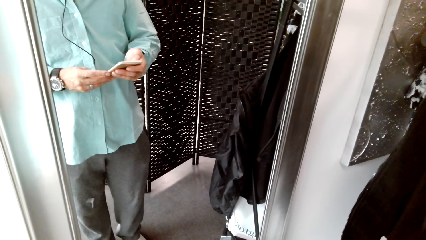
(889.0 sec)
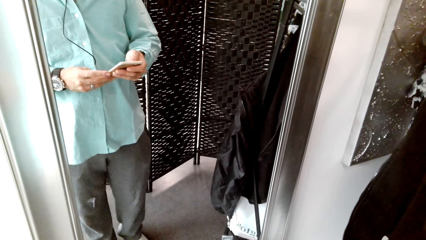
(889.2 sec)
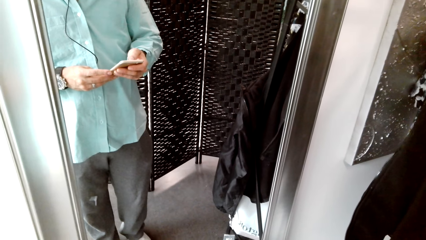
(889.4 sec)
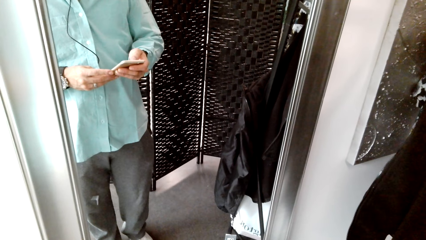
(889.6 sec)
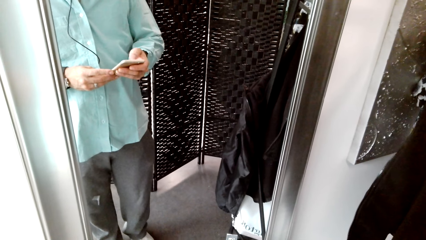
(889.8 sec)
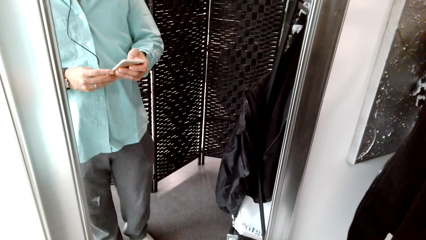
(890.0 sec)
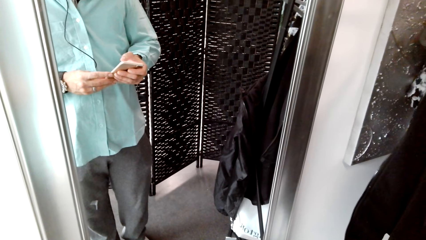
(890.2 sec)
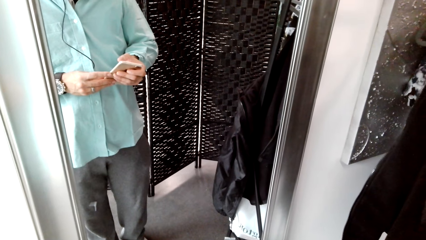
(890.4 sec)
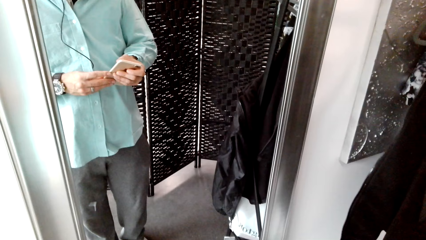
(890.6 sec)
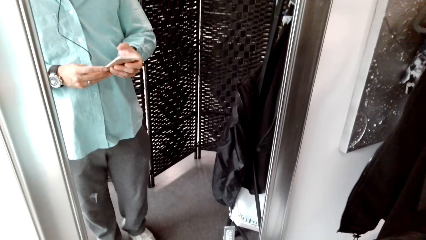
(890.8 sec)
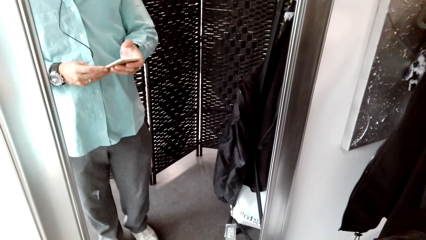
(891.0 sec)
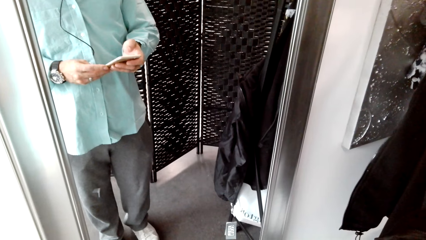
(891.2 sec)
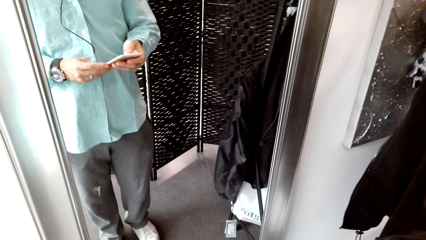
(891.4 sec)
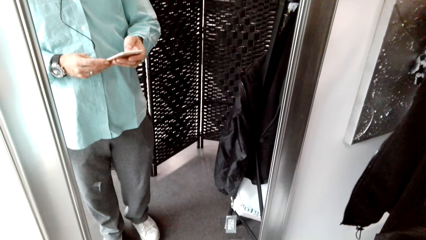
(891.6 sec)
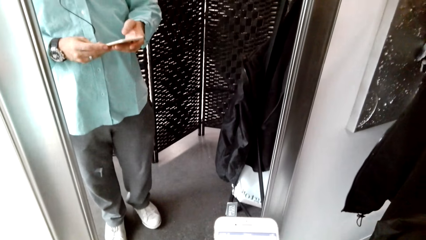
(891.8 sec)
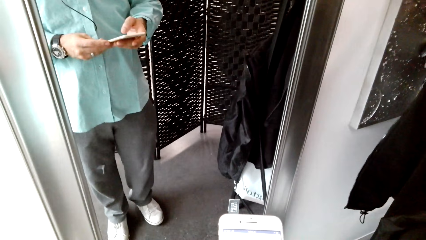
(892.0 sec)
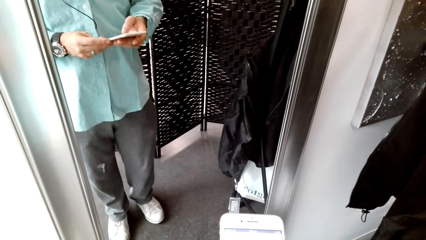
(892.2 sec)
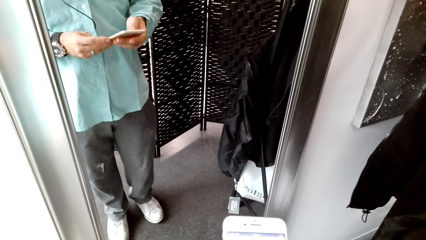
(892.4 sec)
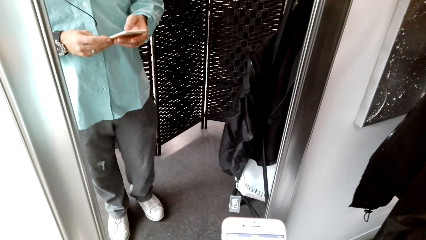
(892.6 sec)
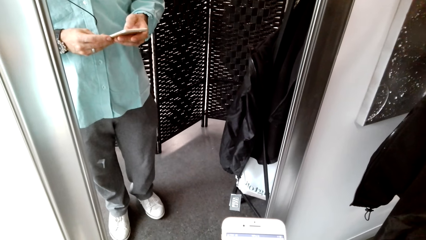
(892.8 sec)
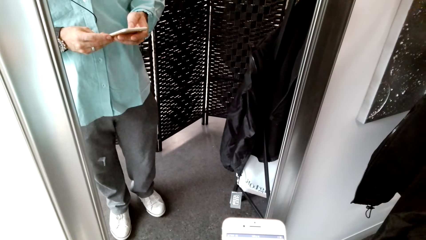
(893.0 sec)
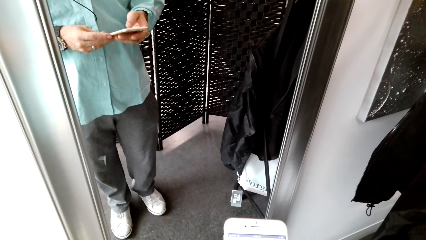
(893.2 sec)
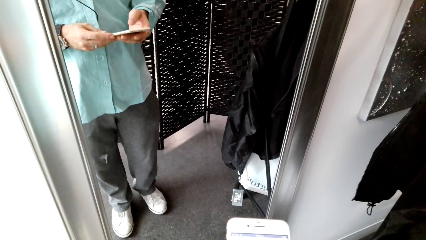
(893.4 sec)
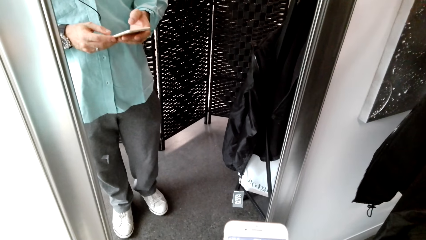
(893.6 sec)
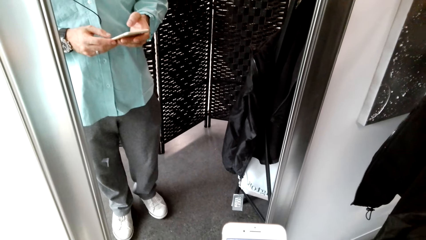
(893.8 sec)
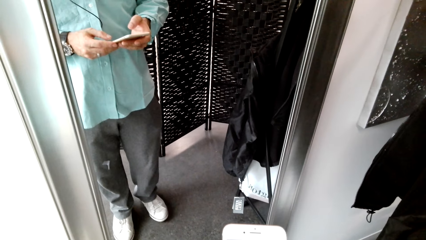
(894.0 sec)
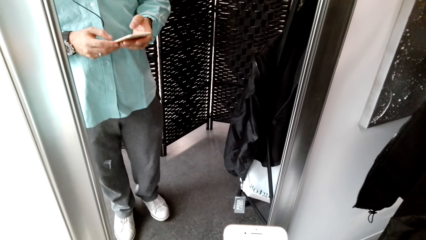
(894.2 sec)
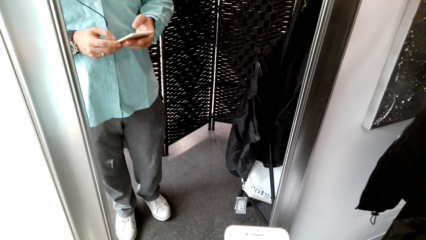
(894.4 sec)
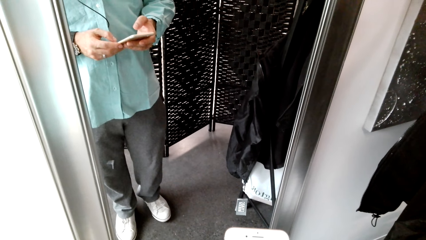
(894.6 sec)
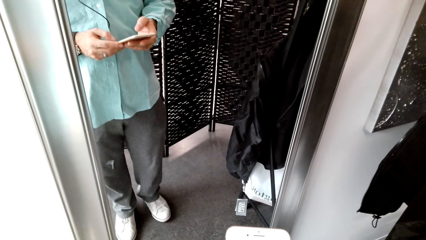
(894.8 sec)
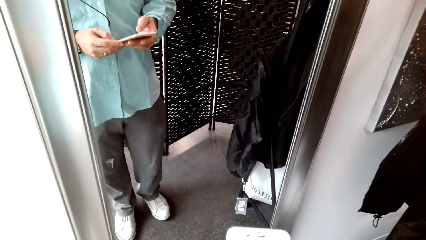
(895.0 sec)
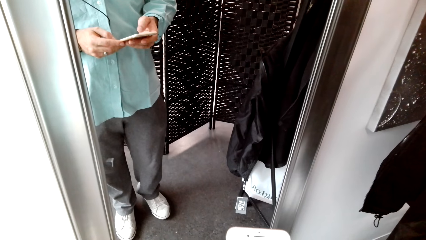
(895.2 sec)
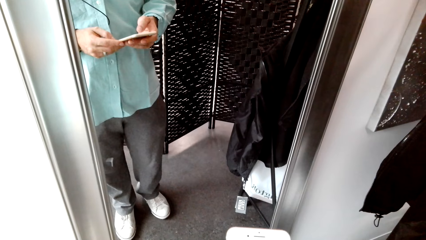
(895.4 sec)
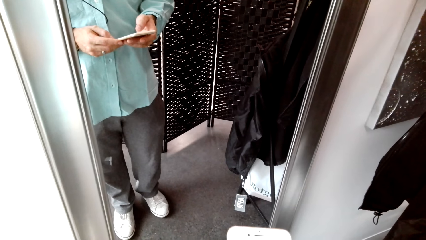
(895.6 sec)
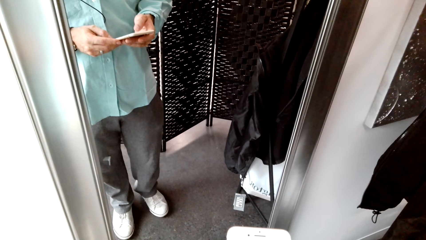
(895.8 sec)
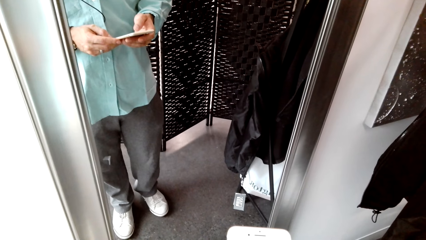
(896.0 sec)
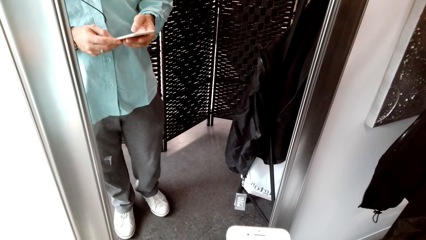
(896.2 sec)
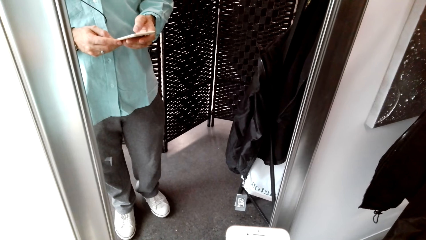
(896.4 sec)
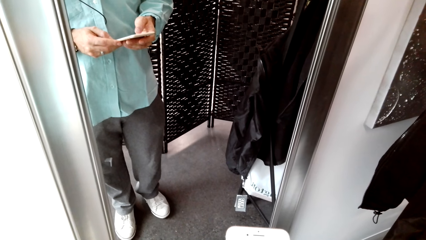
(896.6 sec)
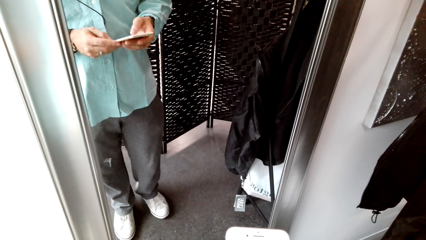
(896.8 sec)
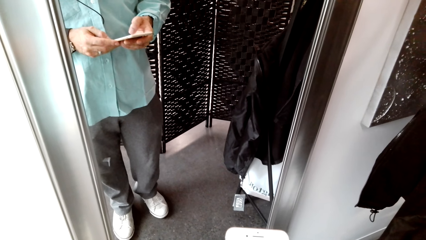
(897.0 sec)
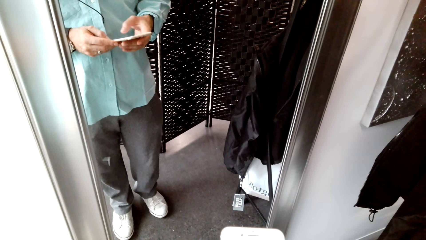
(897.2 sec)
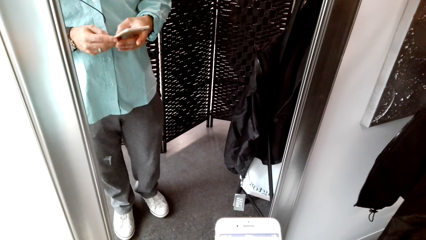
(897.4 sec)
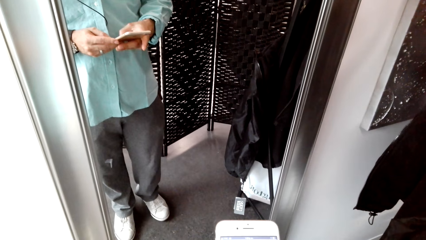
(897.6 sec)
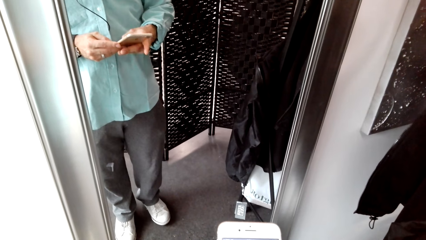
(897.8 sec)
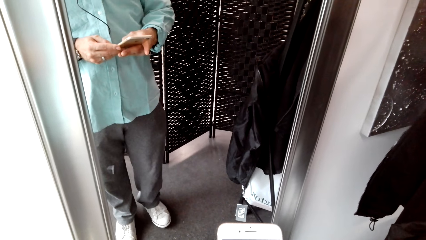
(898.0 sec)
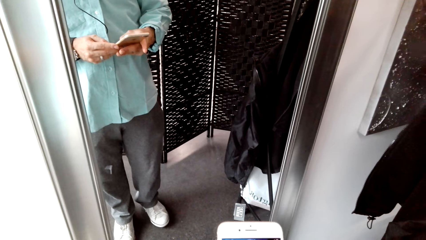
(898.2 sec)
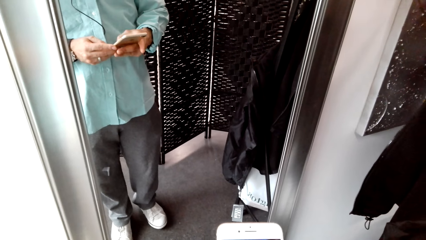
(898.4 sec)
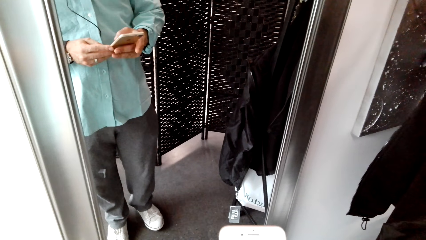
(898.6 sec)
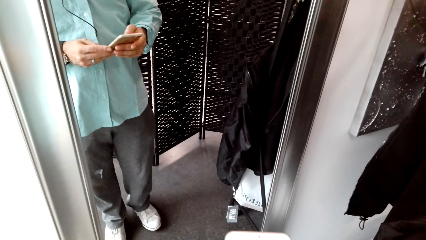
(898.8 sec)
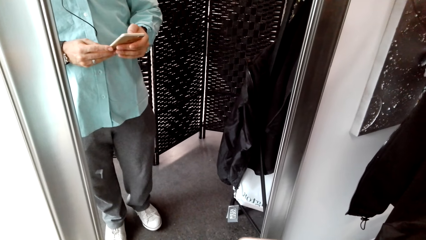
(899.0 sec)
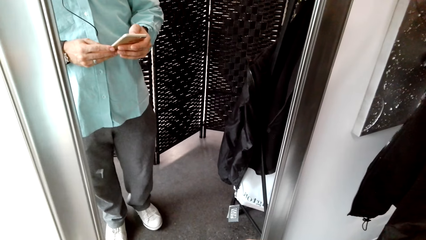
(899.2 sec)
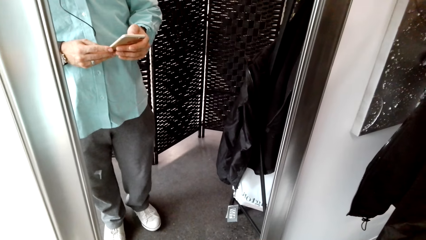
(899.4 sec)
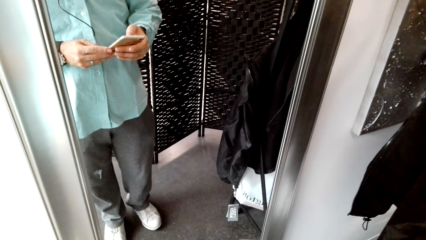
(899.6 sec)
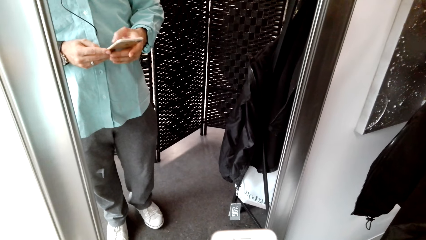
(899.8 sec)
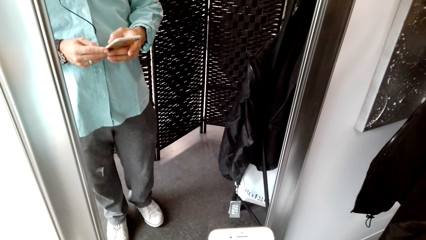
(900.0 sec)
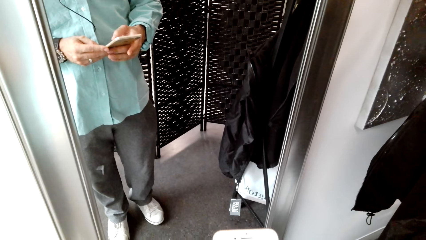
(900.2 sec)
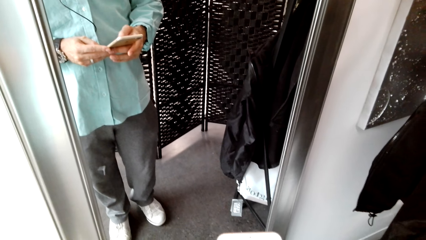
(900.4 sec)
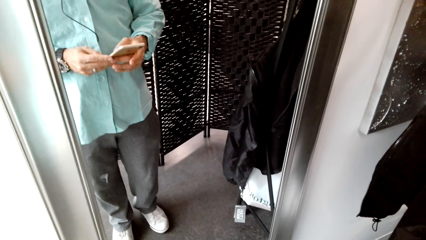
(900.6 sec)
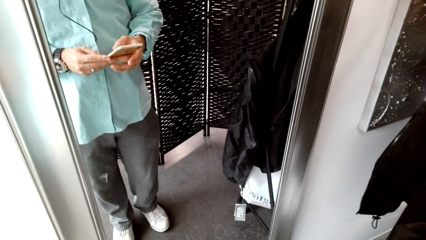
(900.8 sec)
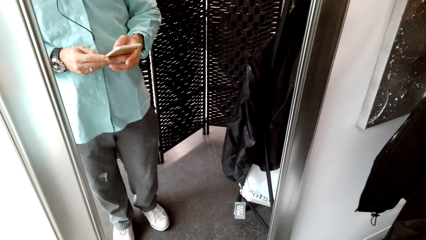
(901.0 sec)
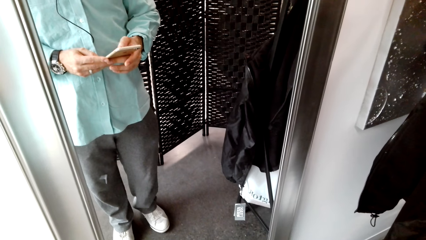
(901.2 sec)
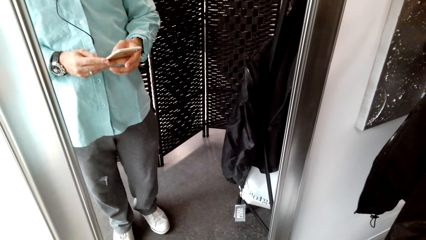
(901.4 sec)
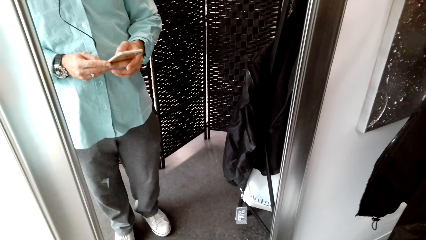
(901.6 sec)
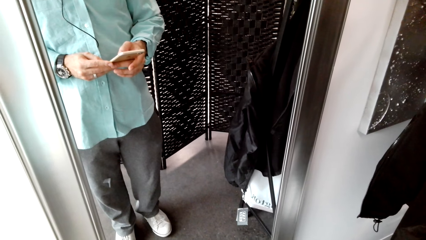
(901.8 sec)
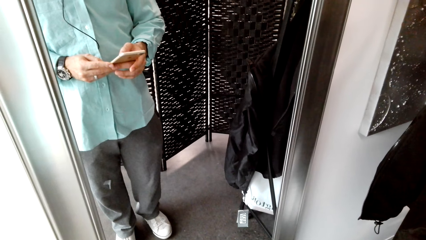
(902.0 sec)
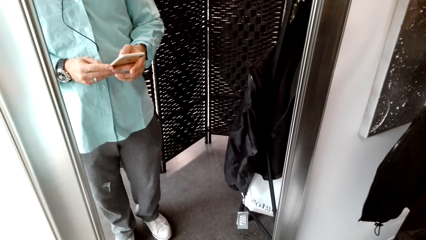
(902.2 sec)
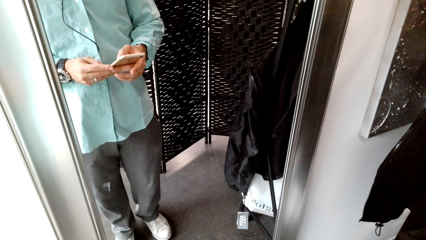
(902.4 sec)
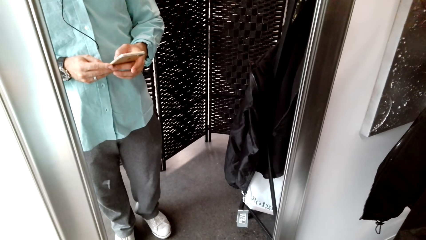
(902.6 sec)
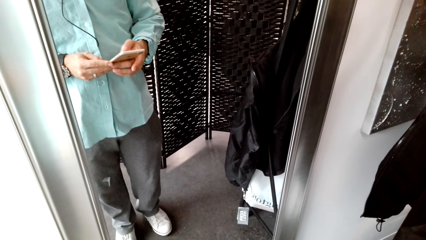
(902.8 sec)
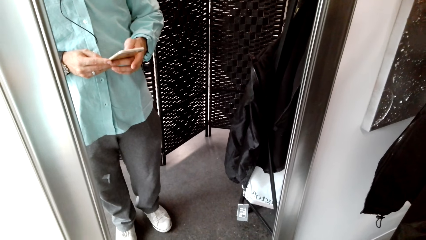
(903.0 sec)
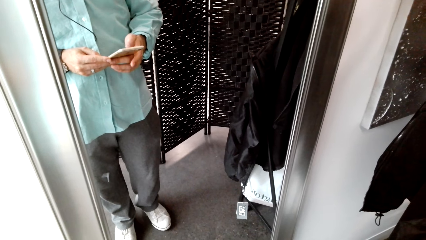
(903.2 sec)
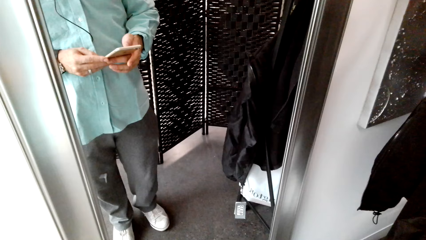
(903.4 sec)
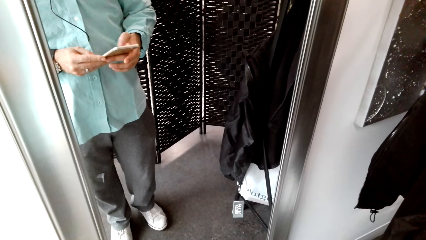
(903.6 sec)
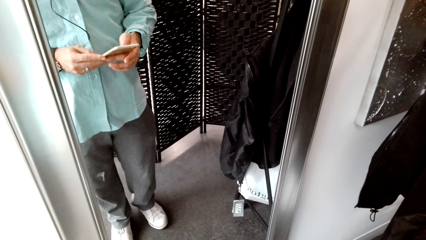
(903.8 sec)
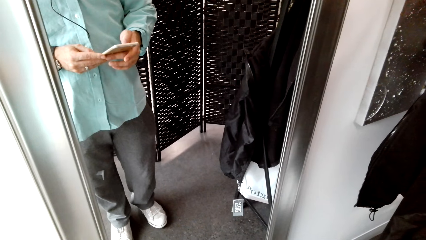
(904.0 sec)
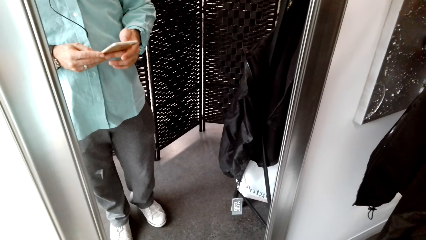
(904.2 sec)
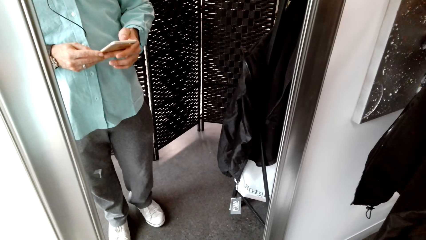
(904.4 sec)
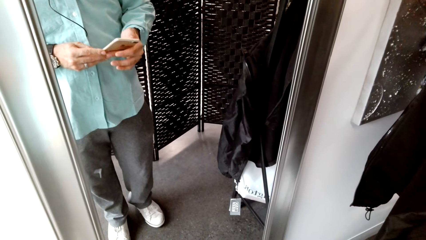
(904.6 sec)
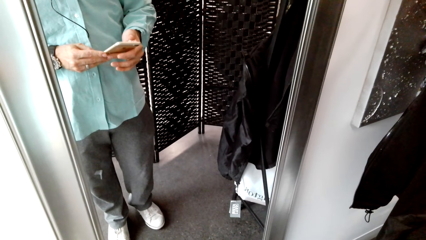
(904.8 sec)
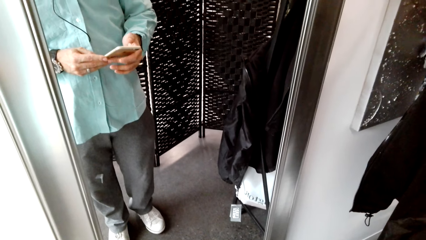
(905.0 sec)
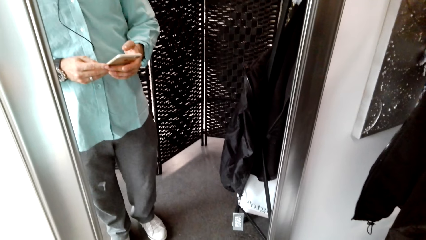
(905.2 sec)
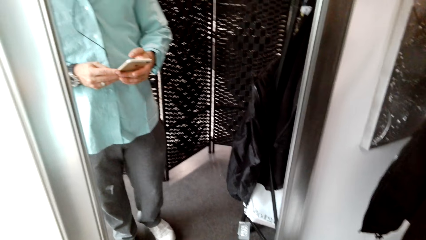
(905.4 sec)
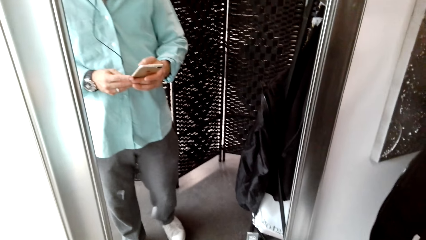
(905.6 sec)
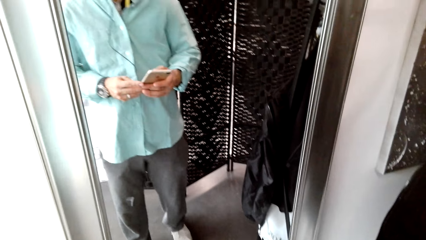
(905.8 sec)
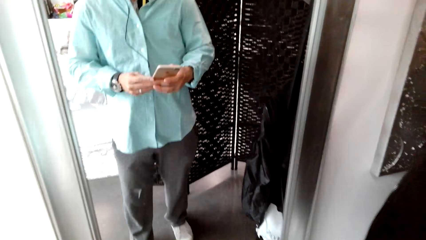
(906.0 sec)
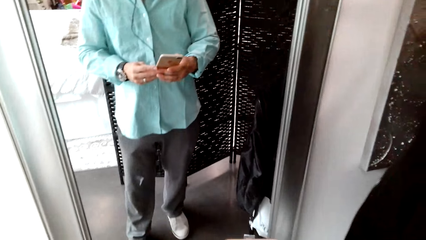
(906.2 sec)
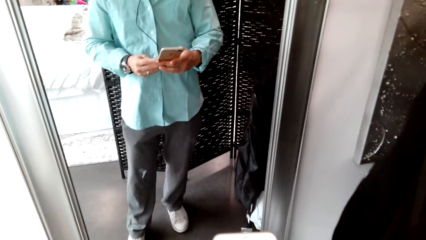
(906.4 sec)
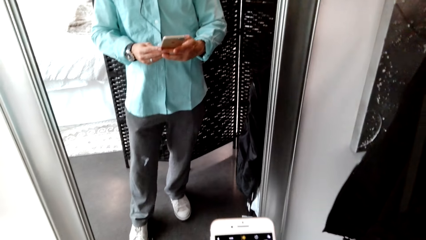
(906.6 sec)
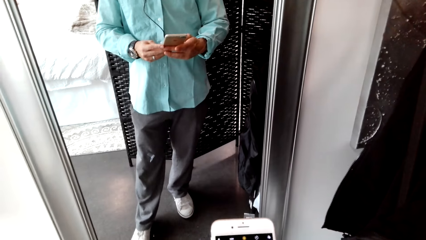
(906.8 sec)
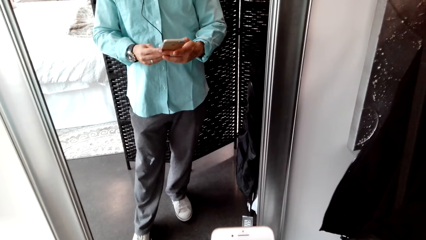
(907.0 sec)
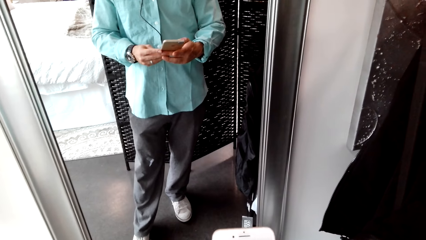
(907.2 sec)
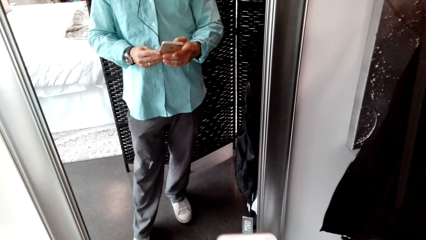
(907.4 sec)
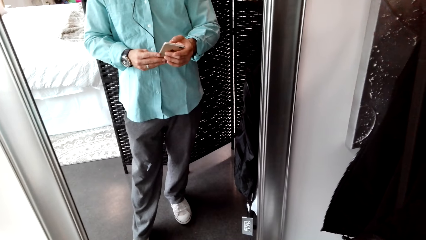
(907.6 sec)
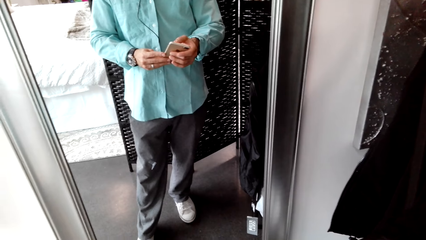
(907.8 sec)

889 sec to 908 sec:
The camera wearer uses the phone.
